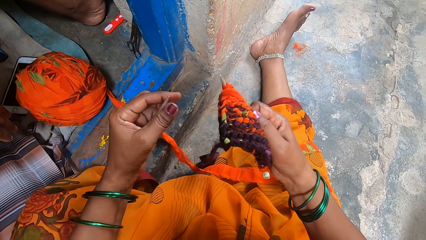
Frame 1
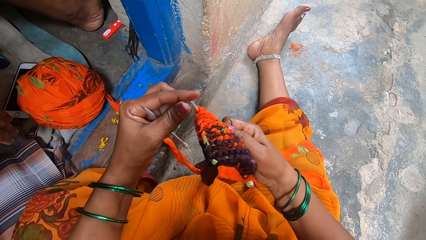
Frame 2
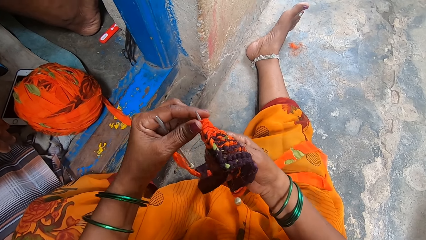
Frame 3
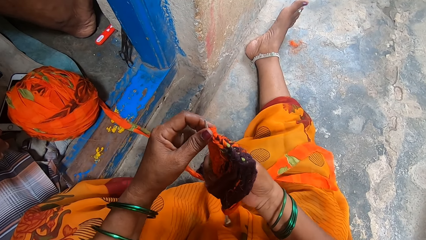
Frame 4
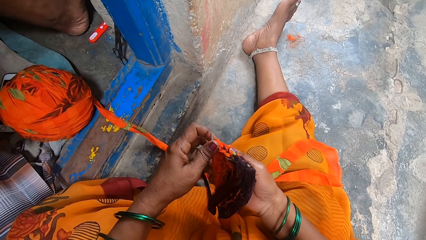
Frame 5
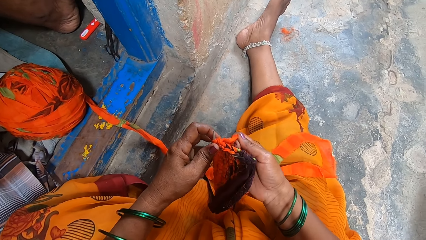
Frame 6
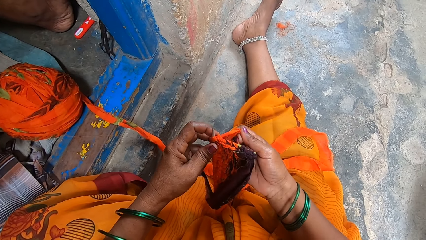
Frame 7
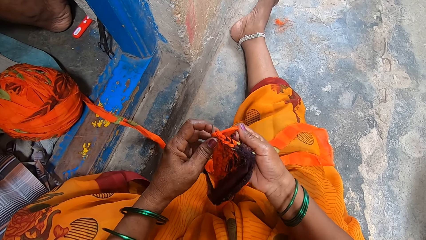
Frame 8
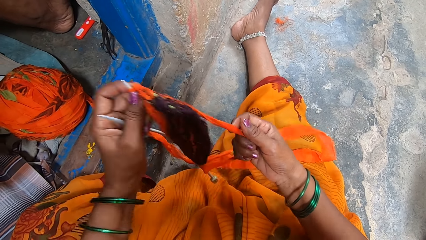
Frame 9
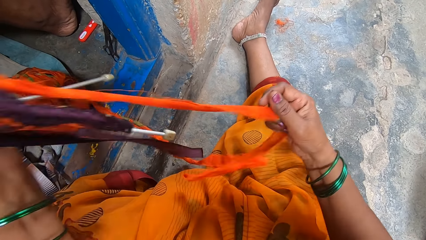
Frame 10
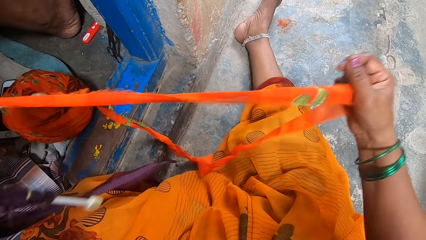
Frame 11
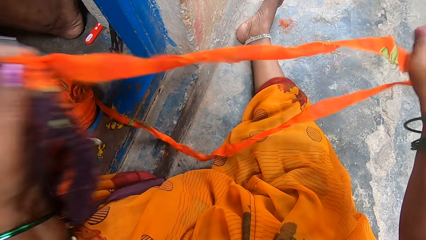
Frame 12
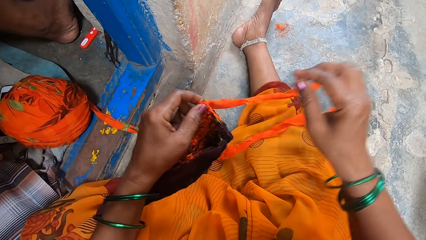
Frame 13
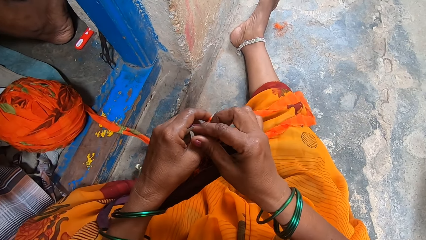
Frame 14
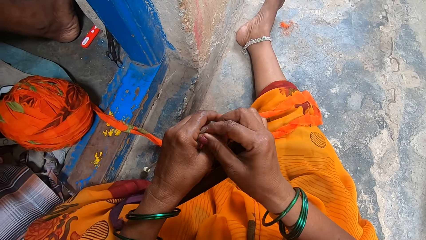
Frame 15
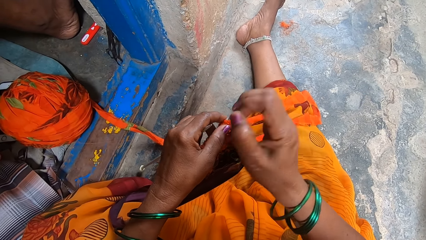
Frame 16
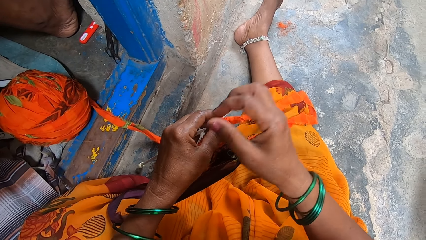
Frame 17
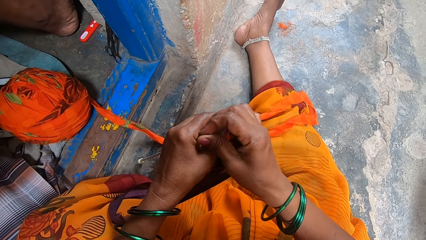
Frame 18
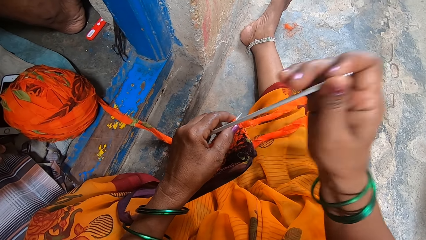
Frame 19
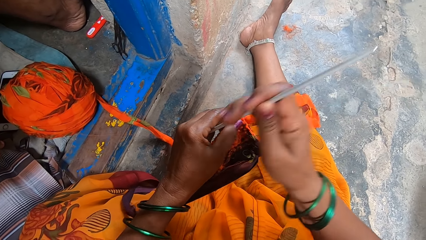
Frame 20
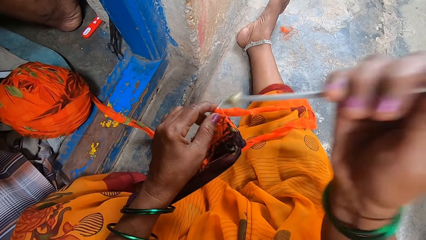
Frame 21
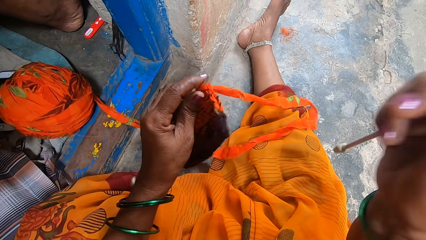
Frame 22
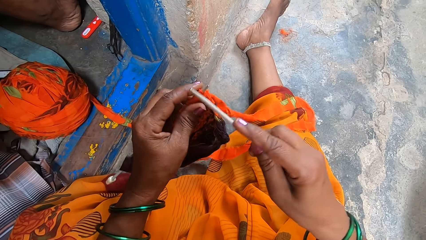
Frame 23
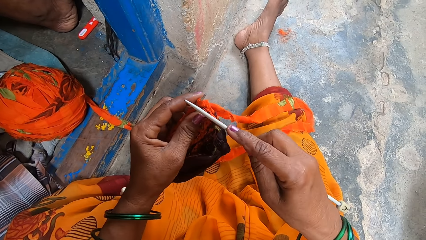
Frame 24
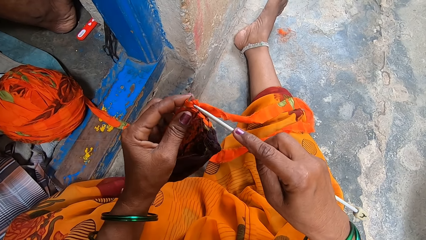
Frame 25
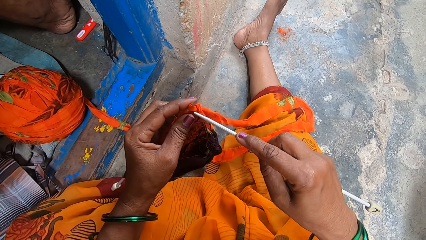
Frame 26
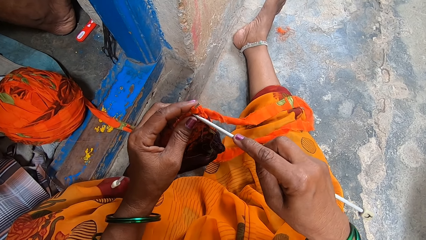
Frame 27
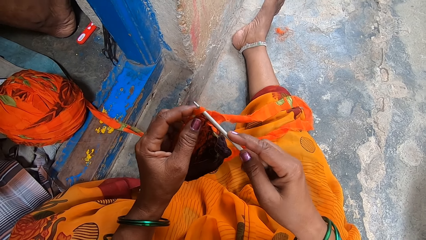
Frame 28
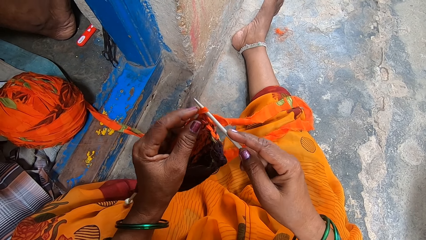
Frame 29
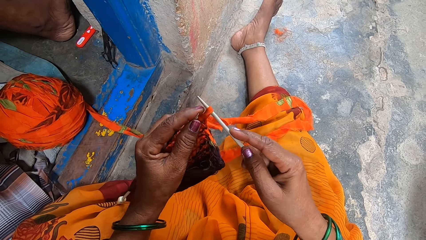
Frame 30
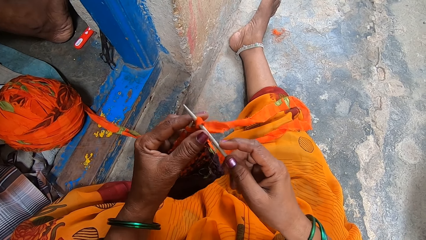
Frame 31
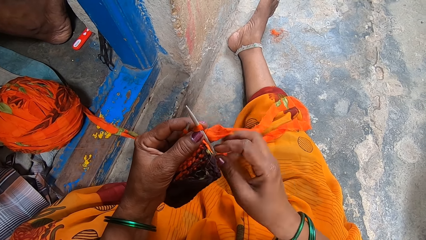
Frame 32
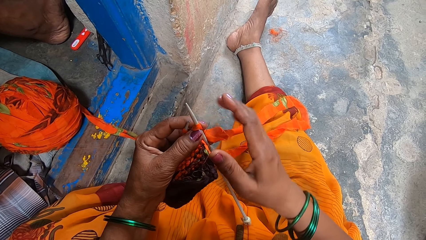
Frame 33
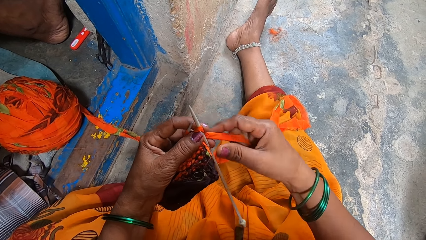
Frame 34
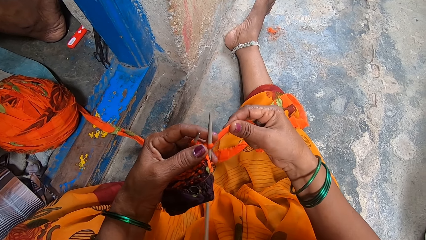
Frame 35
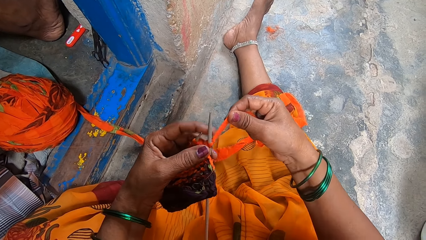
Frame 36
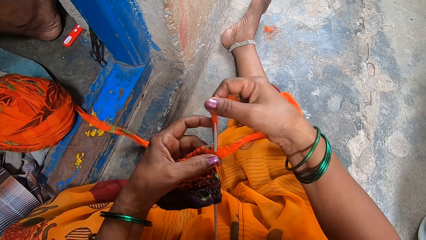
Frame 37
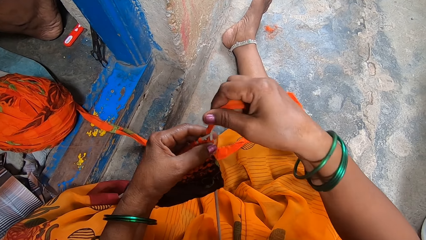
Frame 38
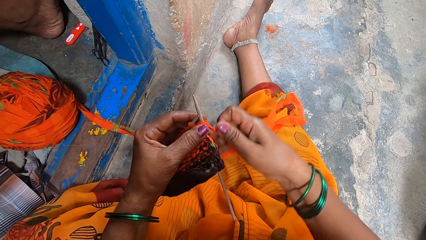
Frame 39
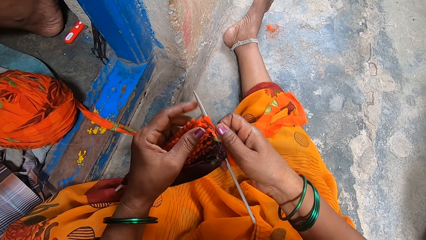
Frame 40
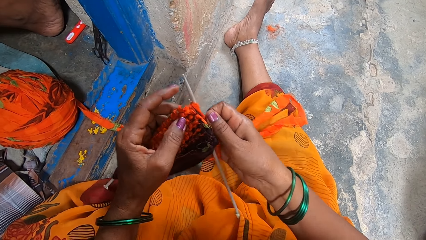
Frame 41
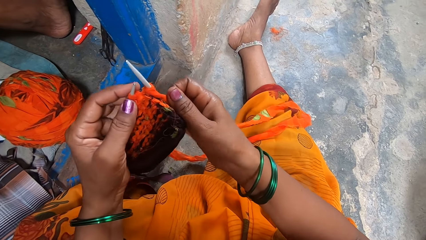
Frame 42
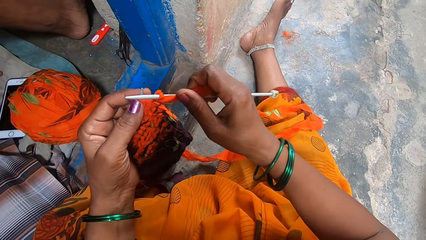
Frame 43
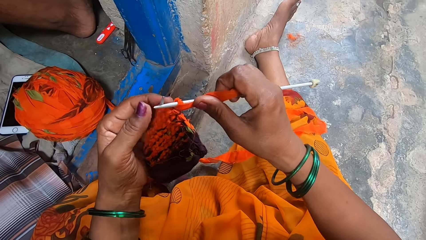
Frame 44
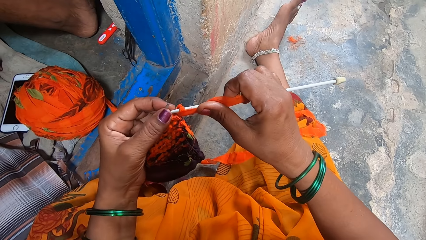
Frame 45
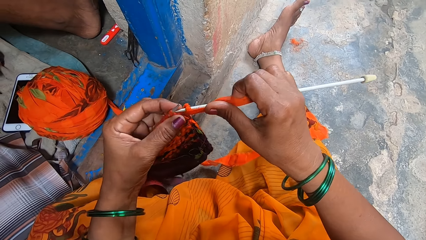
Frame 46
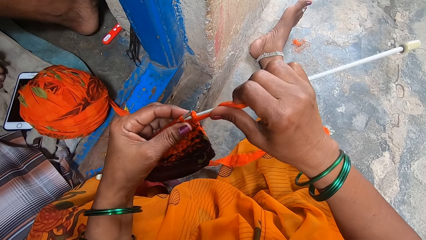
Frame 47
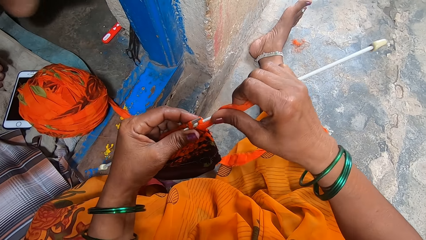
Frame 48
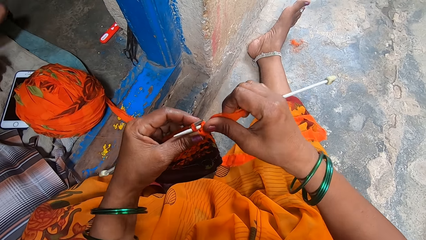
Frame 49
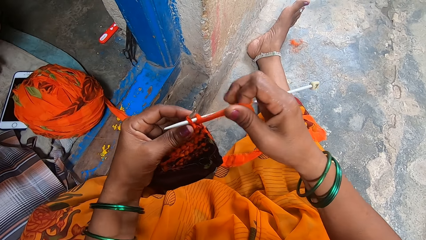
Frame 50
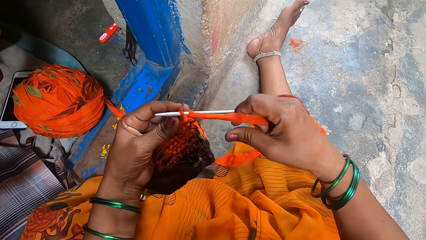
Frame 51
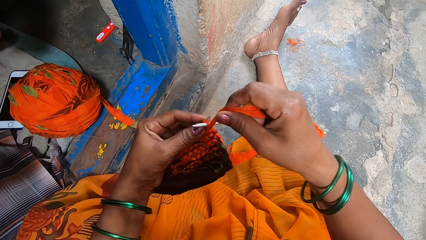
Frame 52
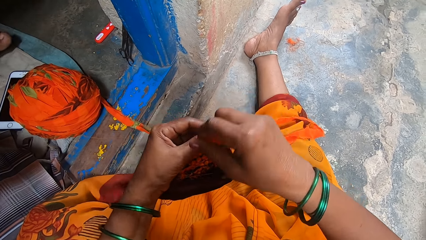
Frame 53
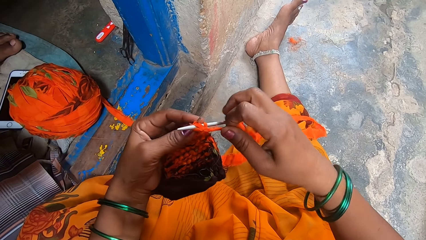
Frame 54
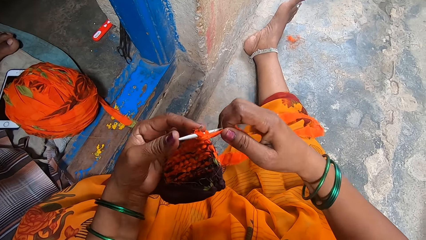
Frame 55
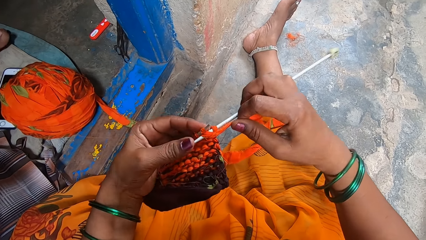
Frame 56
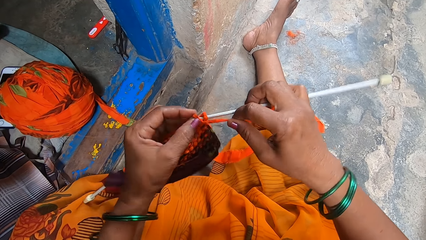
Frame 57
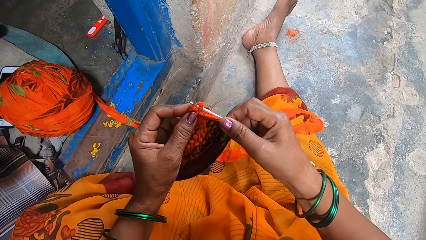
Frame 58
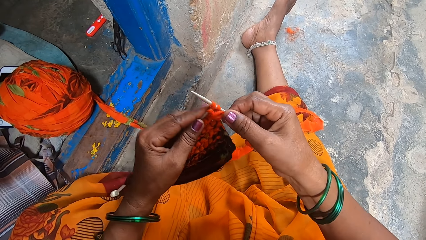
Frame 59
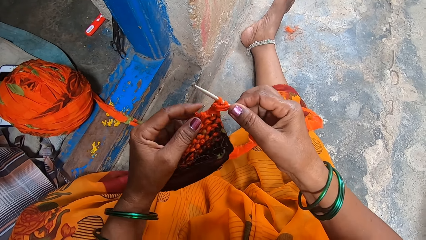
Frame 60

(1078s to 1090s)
The camera wearer straightens the cloth. They pull the yarn. They hold the crochet hook. They pull a needle. They sew the cloth with the needle. They knit the fabric.

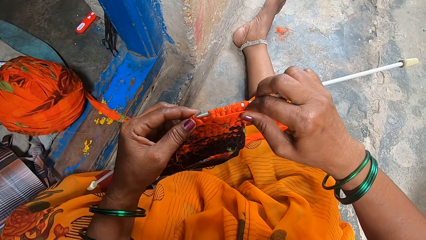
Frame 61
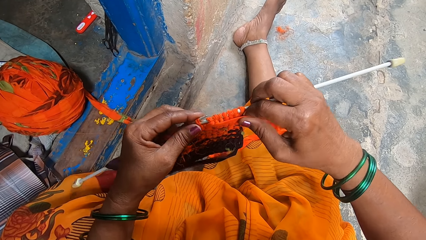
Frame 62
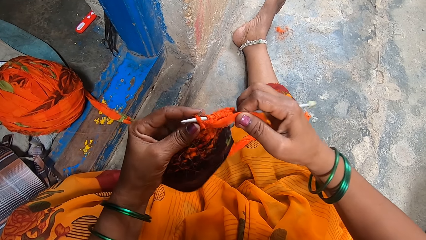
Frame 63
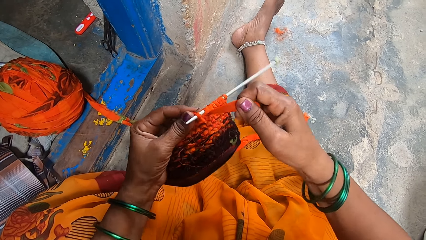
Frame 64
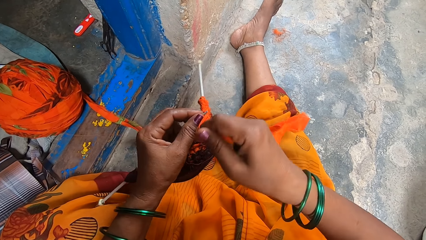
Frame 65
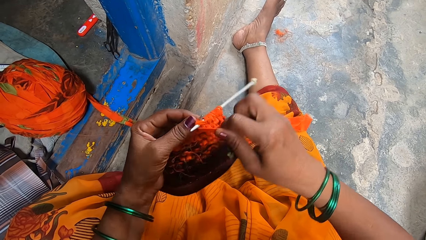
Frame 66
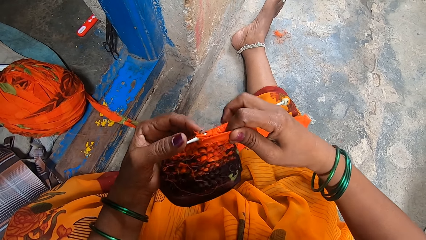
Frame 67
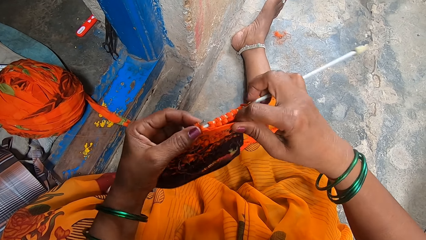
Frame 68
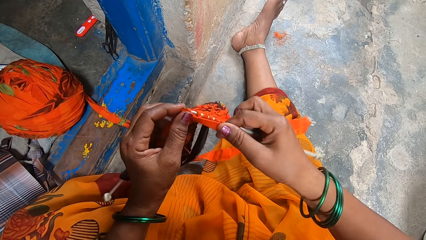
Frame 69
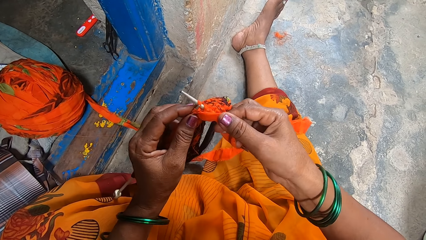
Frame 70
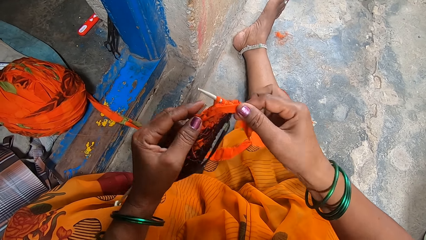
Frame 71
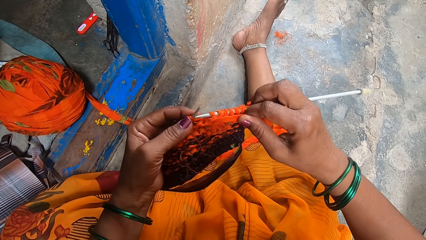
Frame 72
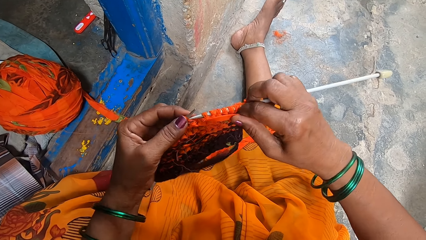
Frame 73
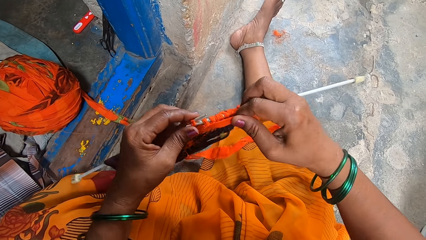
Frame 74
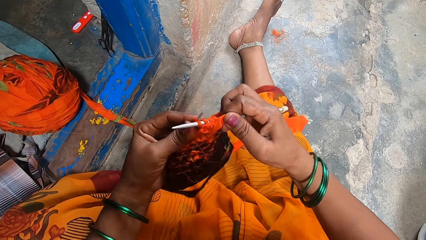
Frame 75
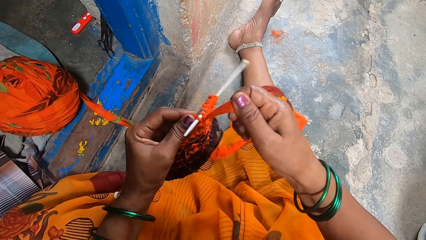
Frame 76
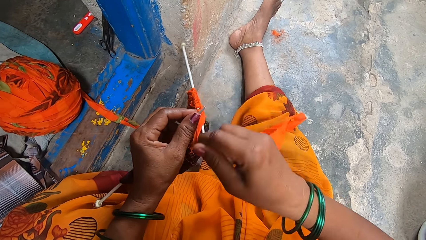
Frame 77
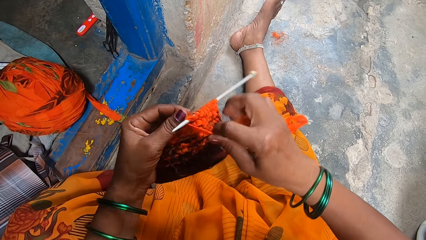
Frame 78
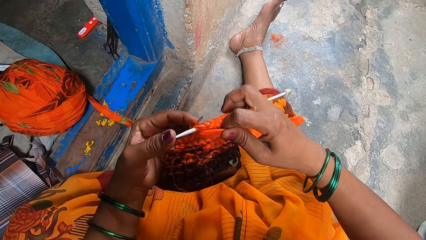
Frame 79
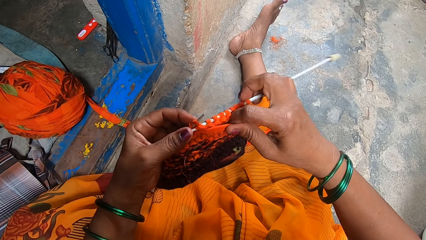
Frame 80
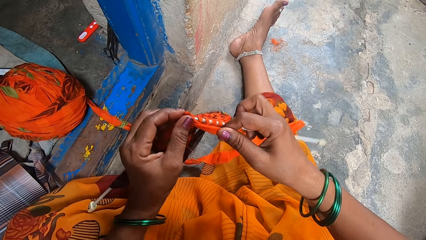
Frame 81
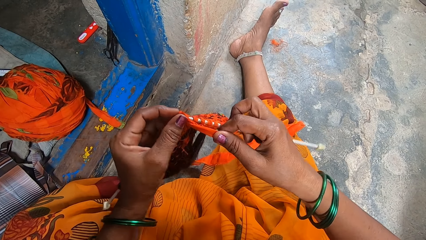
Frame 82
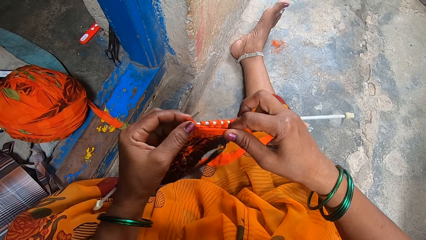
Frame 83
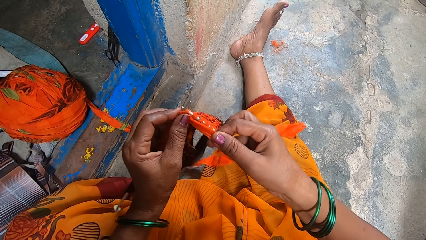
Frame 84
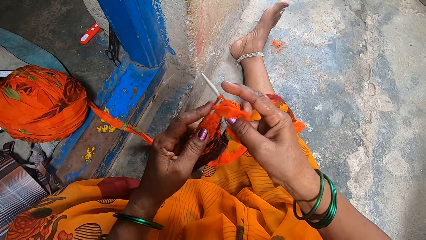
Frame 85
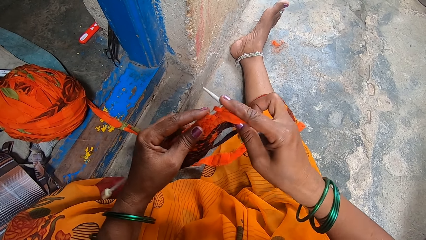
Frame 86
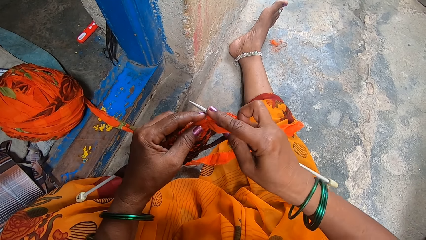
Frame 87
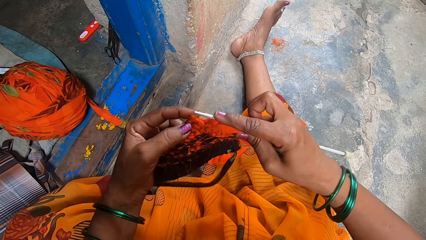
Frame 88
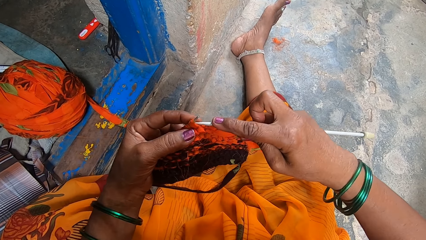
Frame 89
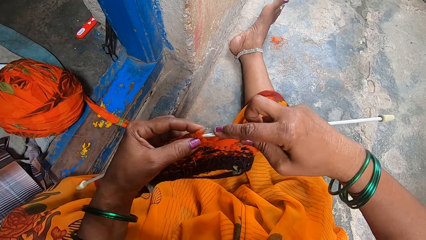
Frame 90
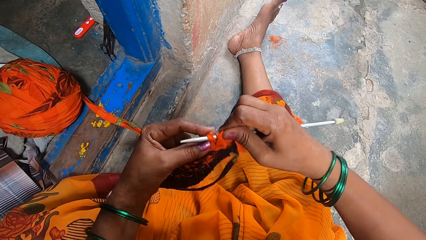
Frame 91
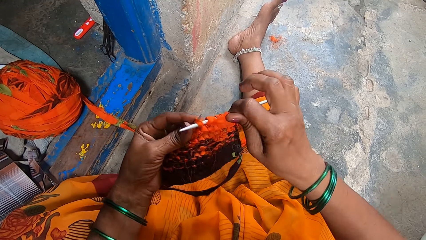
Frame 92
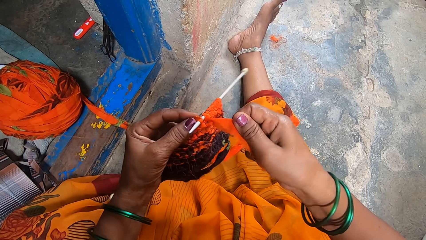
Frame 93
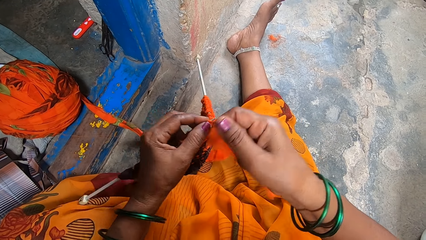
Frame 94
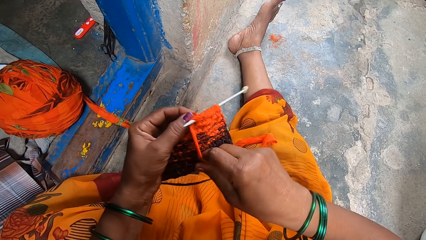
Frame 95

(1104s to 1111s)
A person interacts with the camera wearer.
